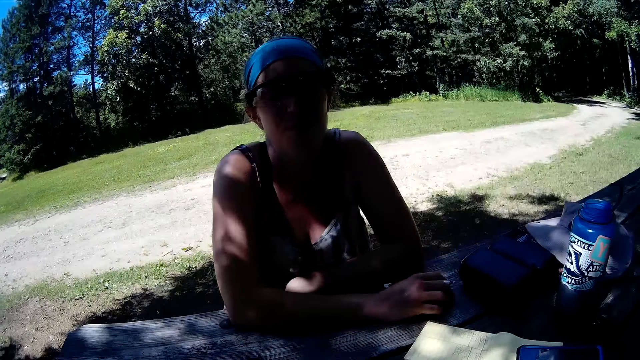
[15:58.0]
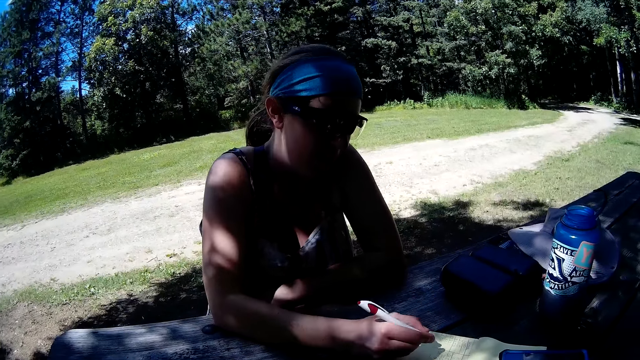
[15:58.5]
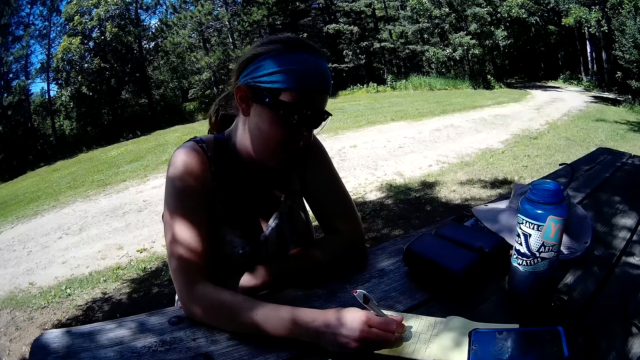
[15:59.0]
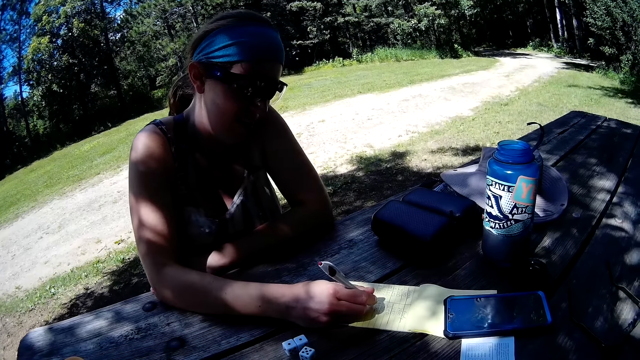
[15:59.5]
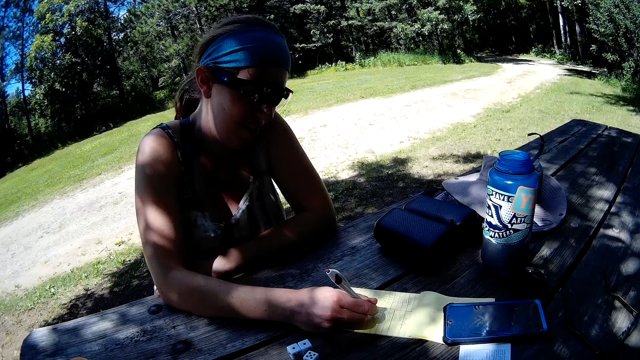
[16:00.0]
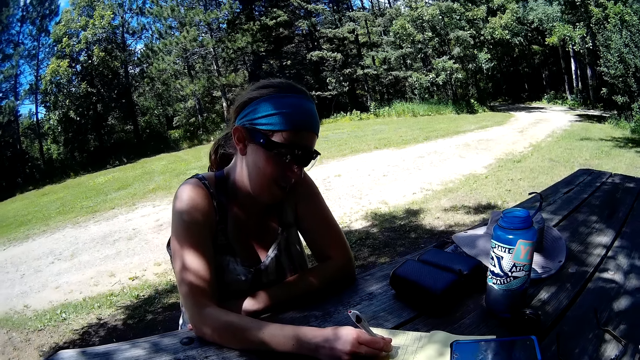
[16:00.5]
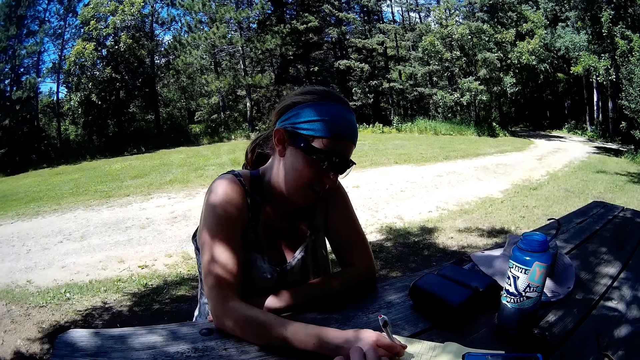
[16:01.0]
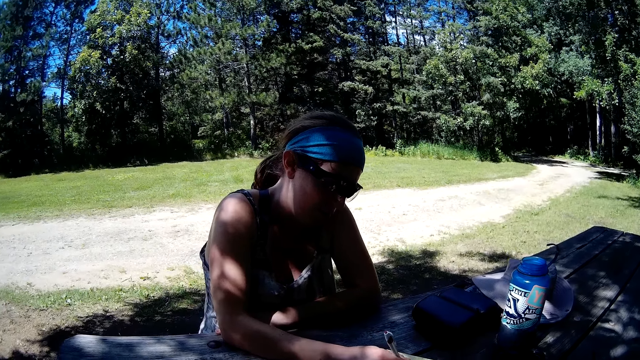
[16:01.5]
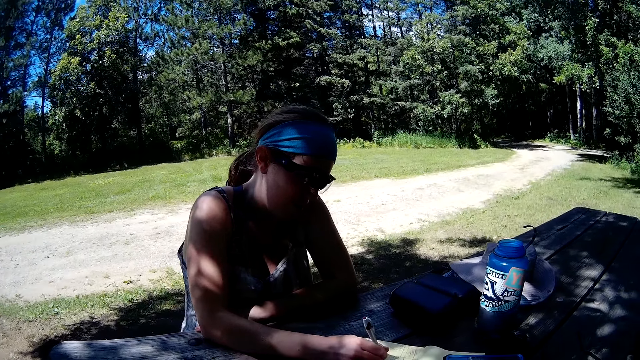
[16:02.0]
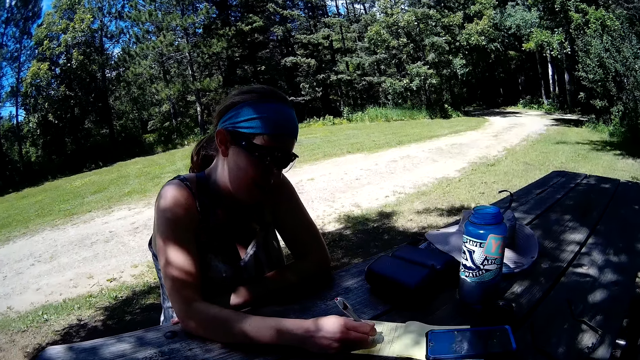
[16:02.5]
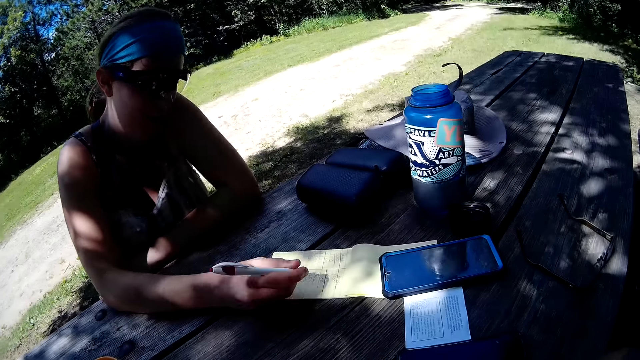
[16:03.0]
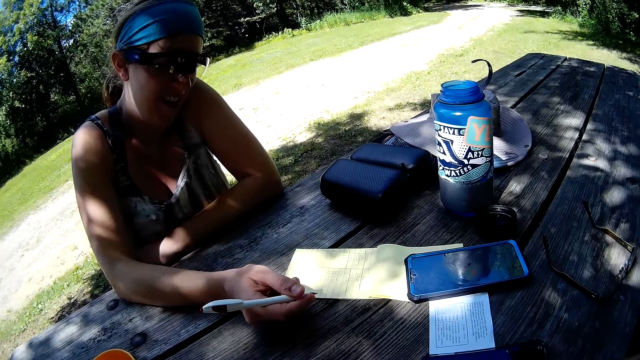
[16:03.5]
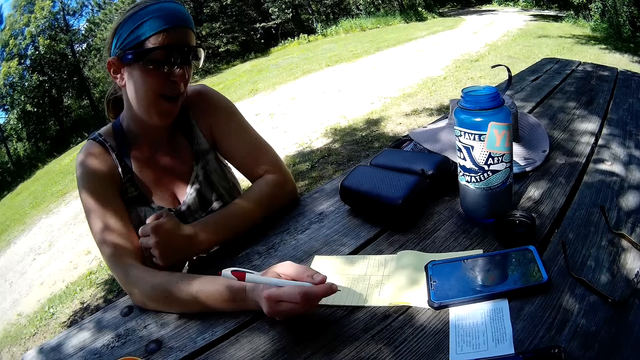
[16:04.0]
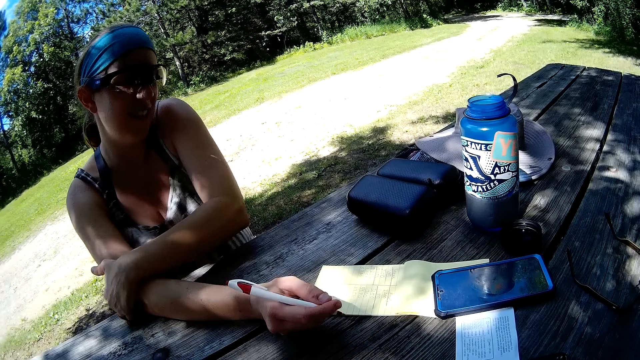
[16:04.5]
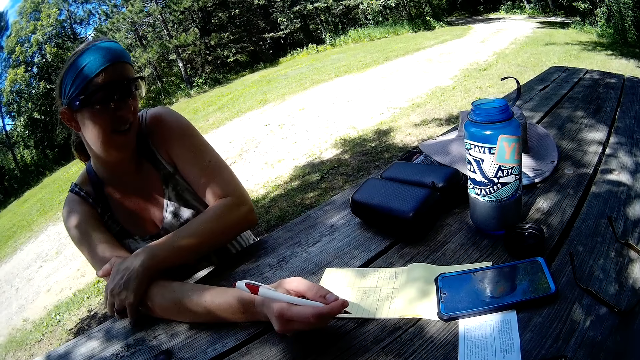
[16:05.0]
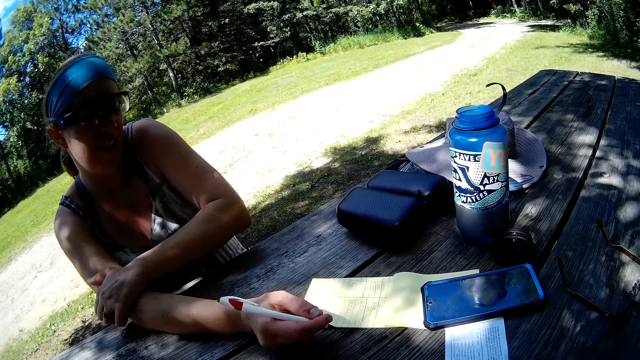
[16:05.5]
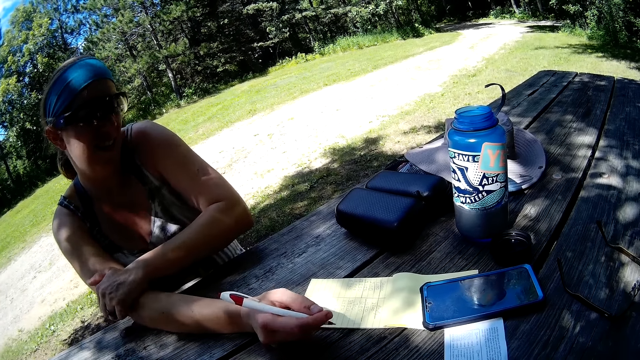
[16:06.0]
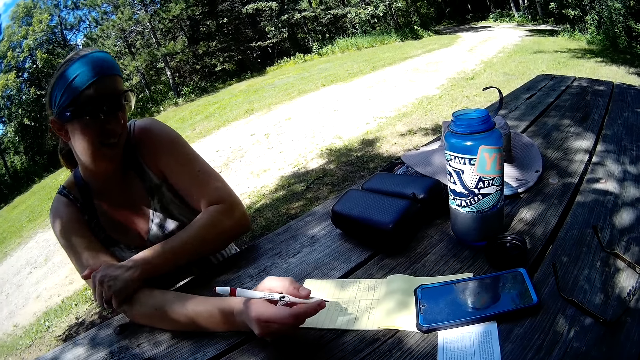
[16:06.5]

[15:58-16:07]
The woman writes on the sheet with the pen.

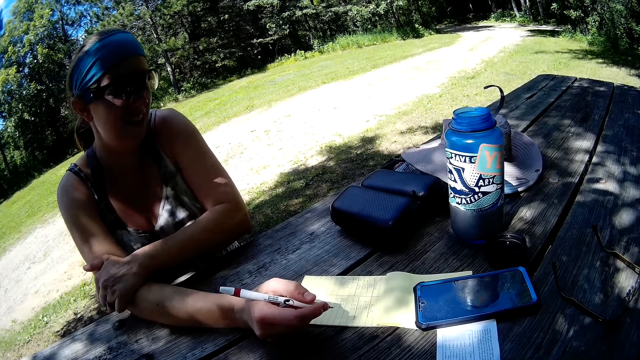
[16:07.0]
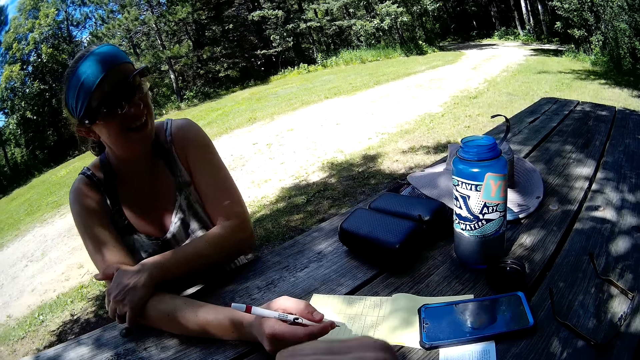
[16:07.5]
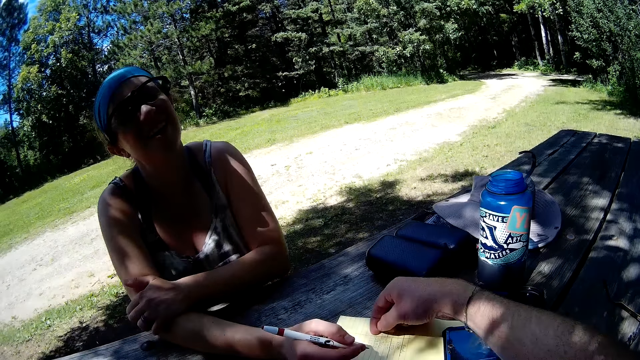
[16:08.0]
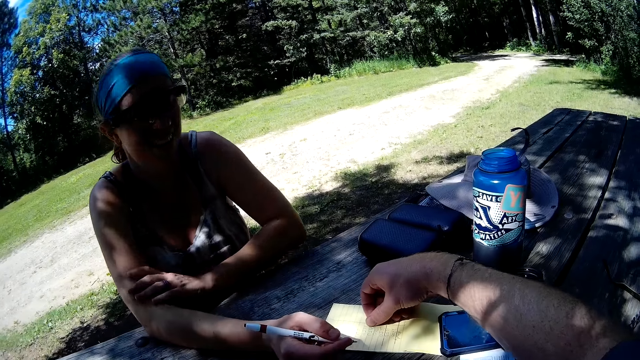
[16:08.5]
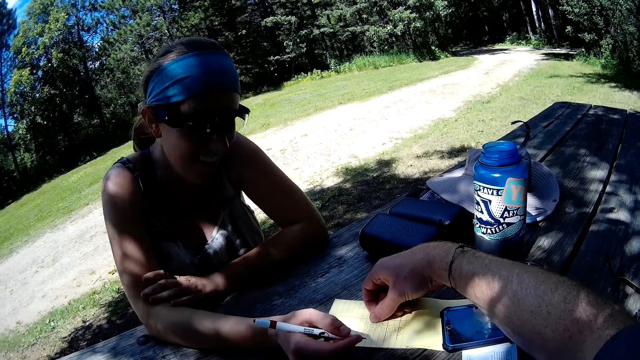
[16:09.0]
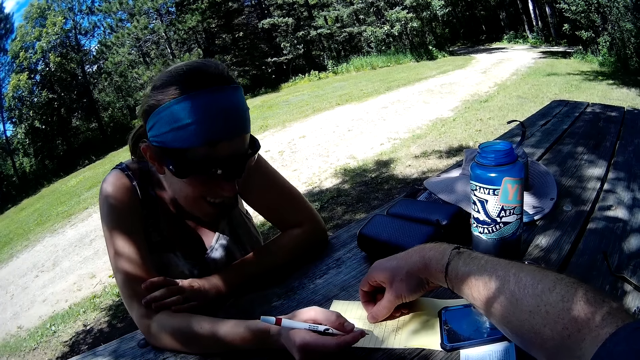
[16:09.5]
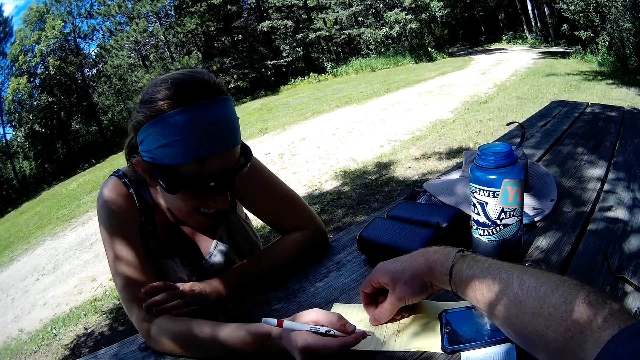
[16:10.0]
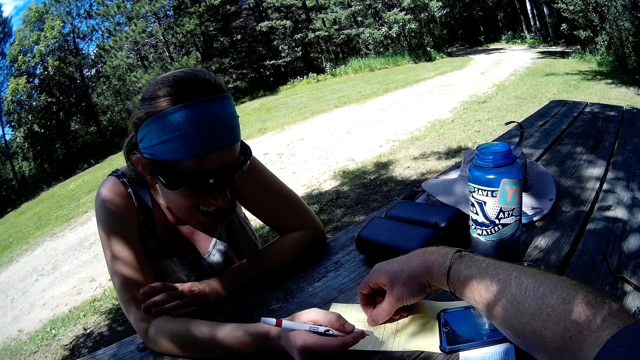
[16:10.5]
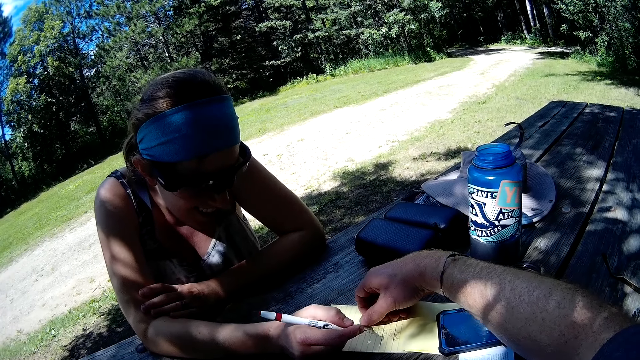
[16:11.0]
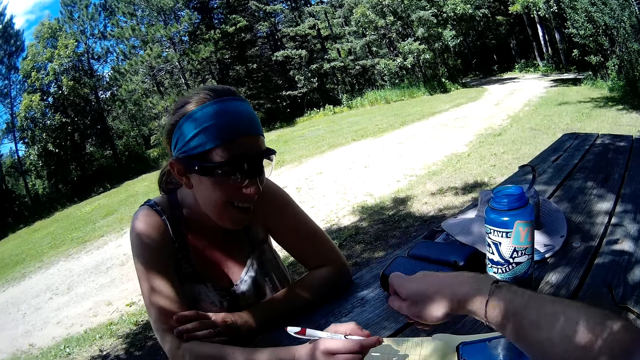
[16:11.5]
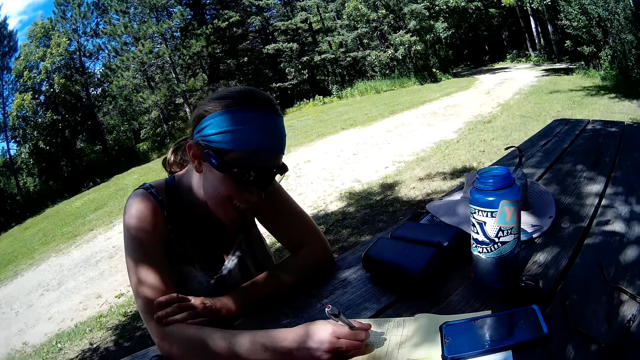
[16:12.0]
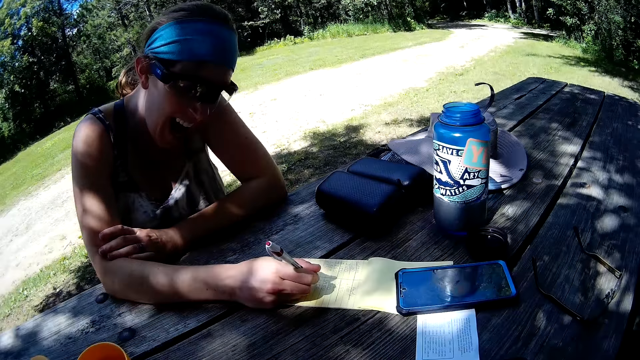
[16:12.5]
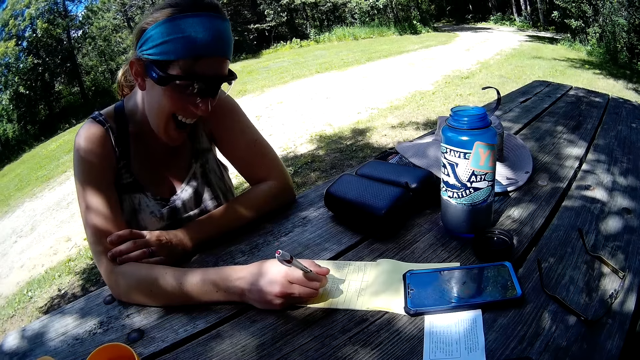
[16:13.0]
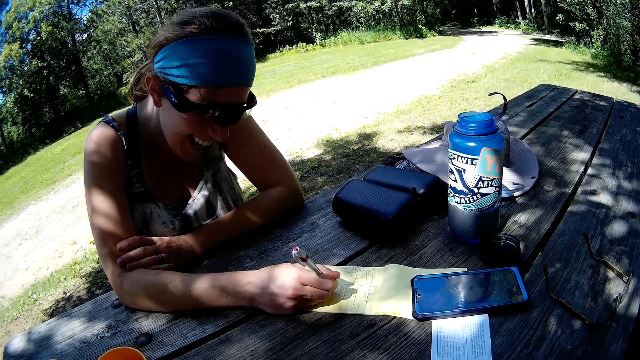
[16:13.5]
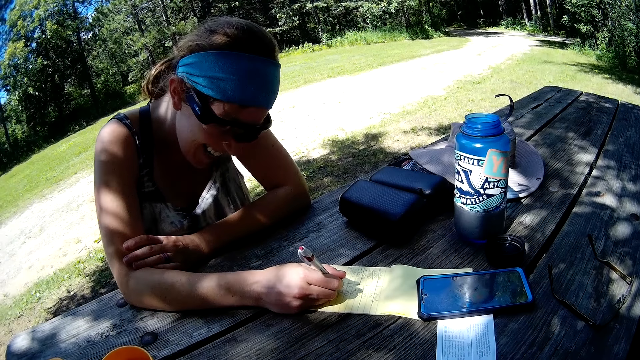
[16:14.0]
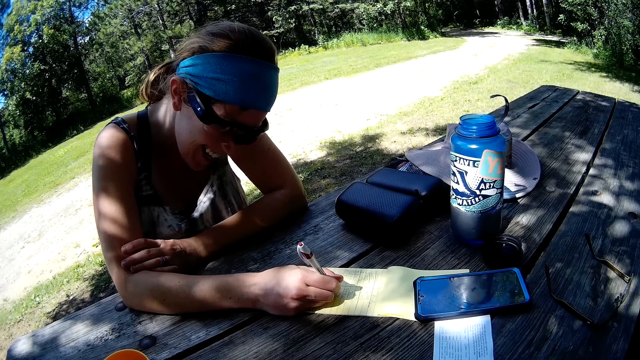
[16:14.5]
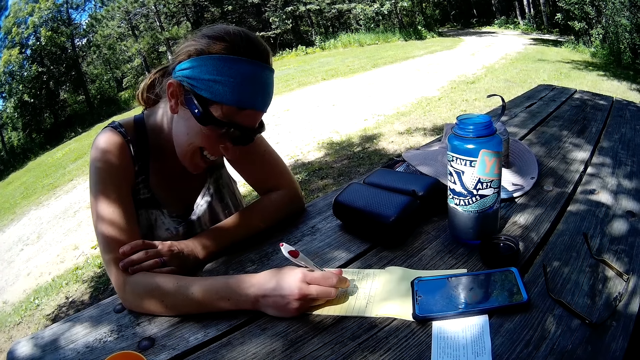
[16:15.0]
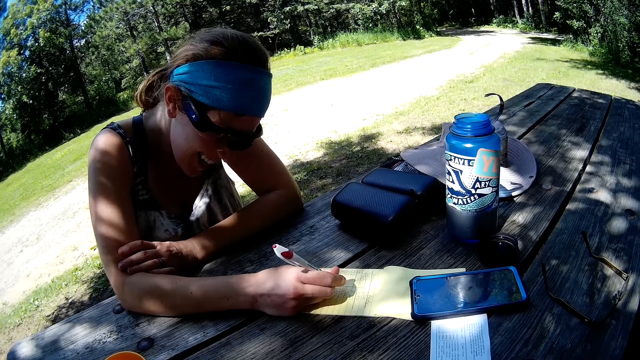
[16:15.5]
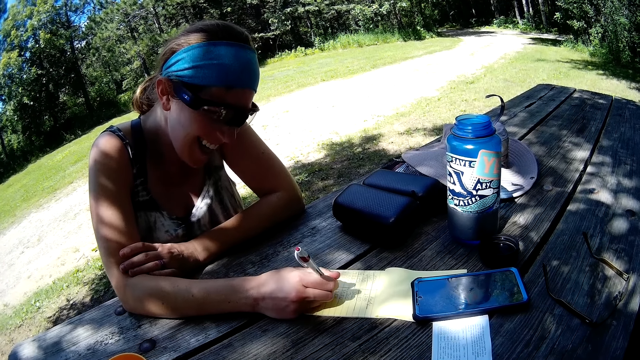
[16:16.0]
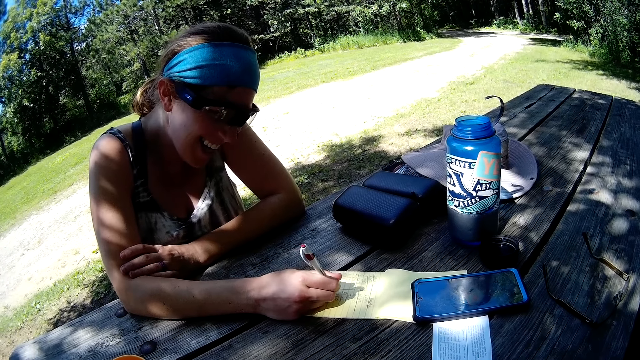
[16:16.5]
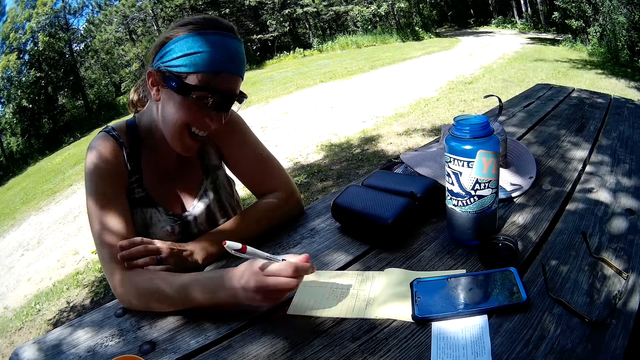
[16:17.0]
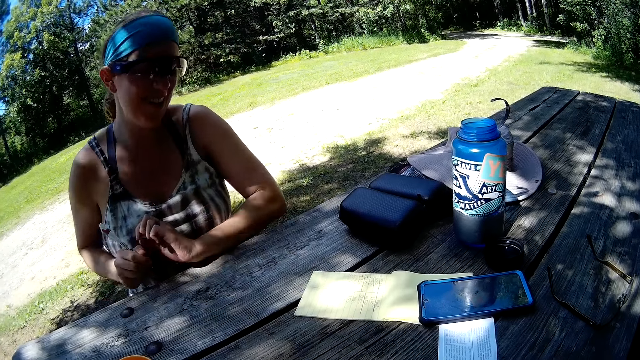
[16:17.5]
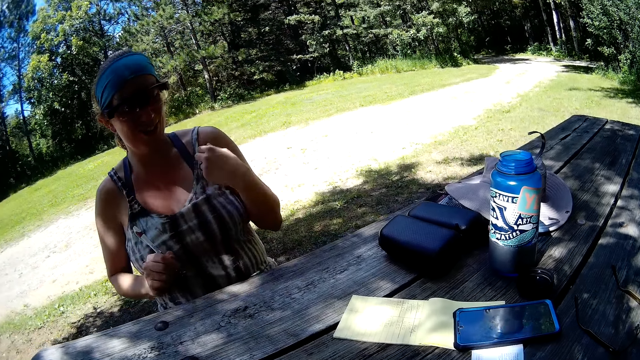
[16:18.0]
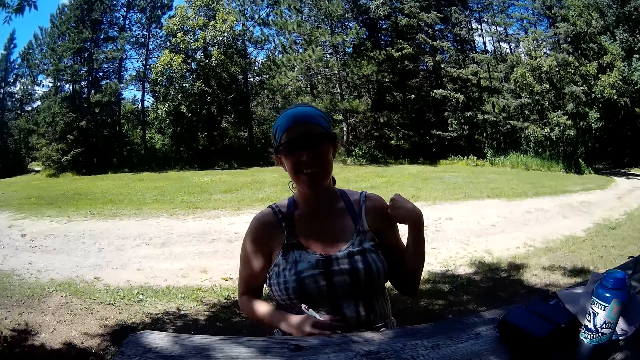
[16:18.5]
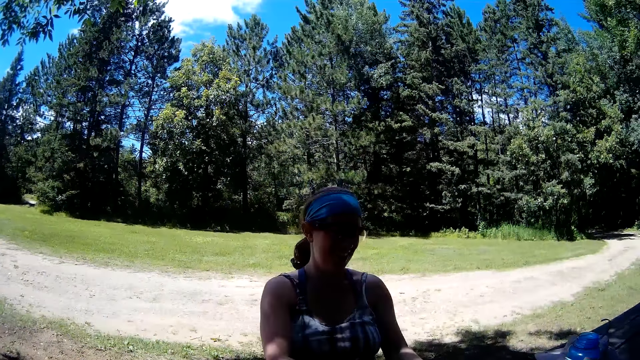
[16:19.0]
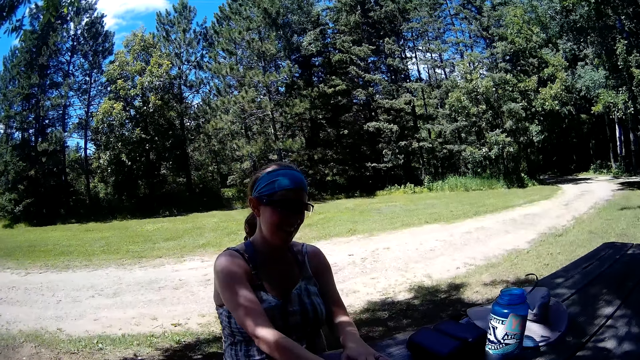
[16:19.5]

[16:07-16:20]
The camera wearer touches the sheet or book with his right hand. He points on the book. He removes his right hand from the sheet. The woman writes on the sheet with the pen. She withdraws the pen from the sheet.
